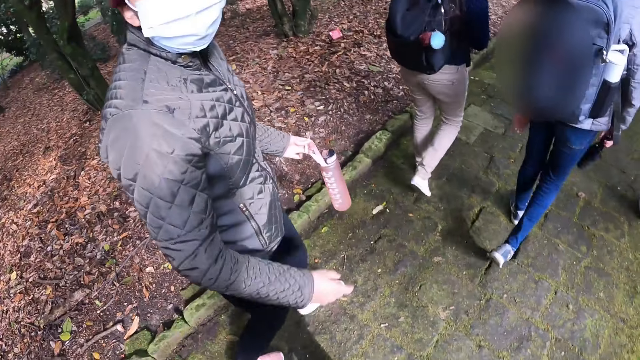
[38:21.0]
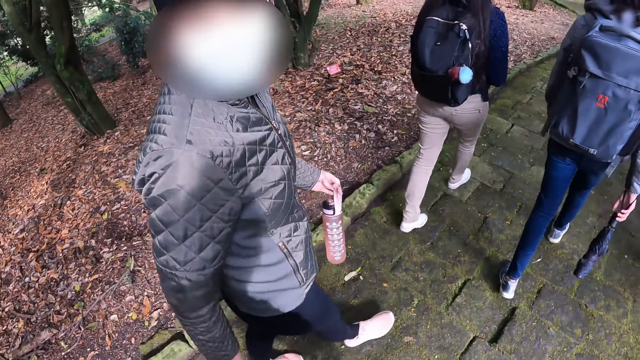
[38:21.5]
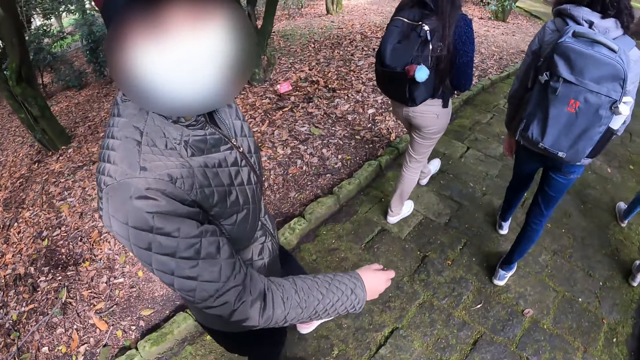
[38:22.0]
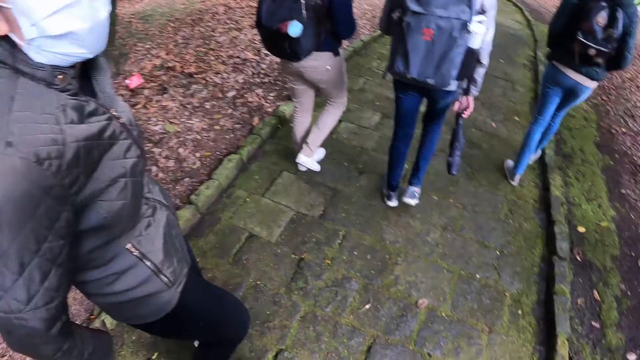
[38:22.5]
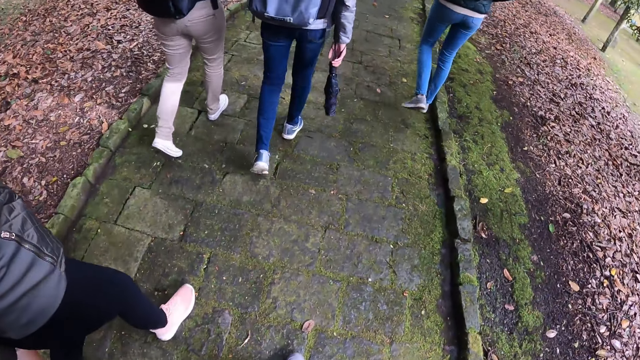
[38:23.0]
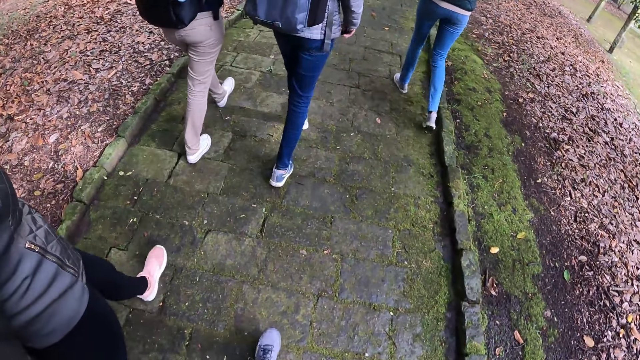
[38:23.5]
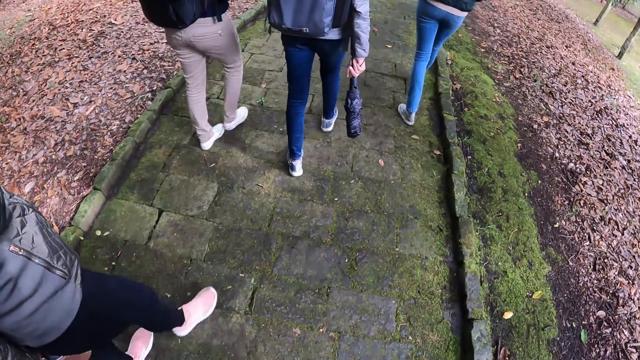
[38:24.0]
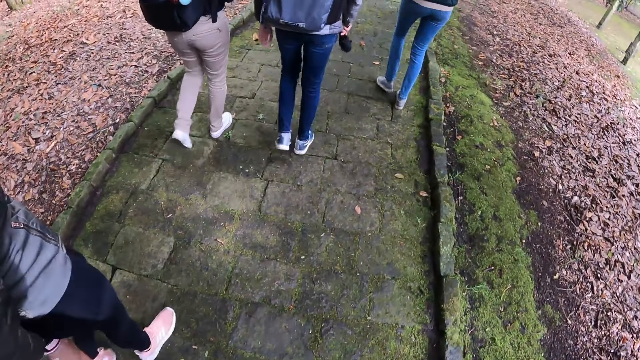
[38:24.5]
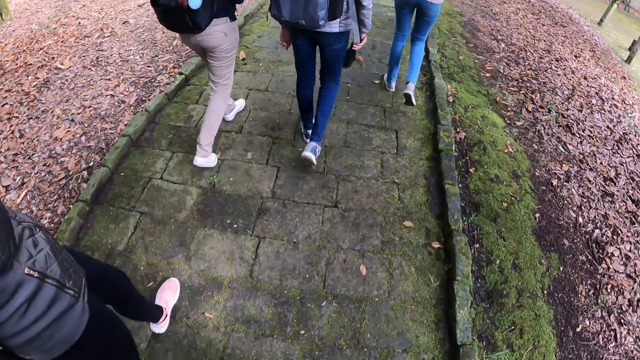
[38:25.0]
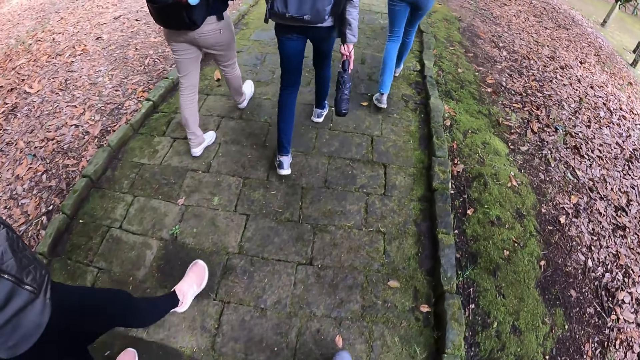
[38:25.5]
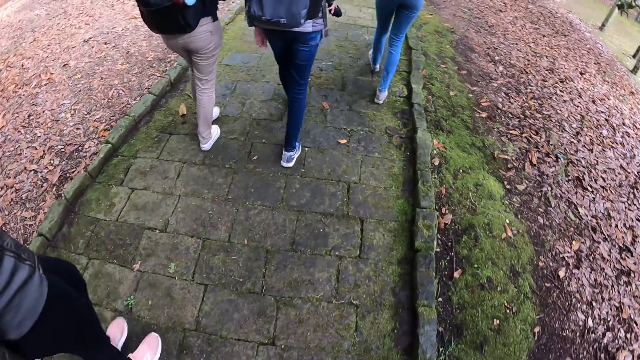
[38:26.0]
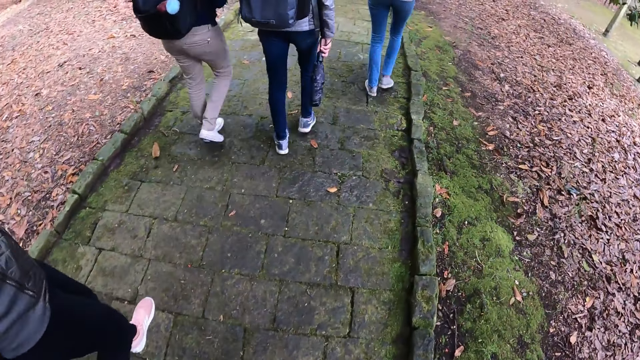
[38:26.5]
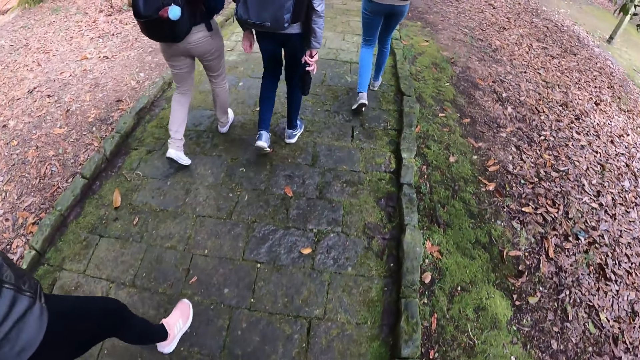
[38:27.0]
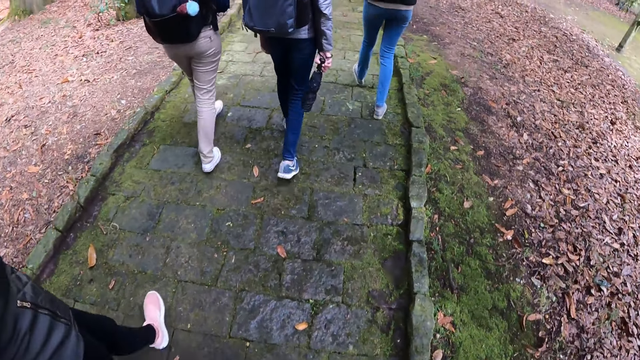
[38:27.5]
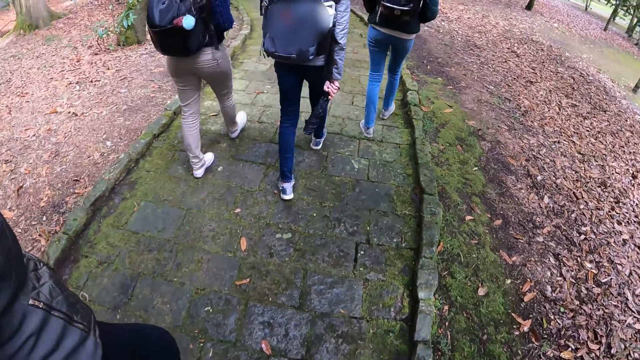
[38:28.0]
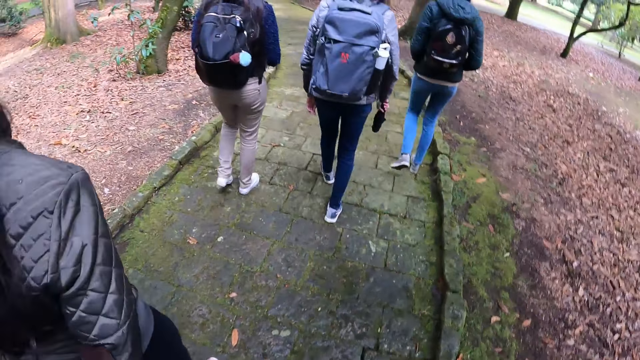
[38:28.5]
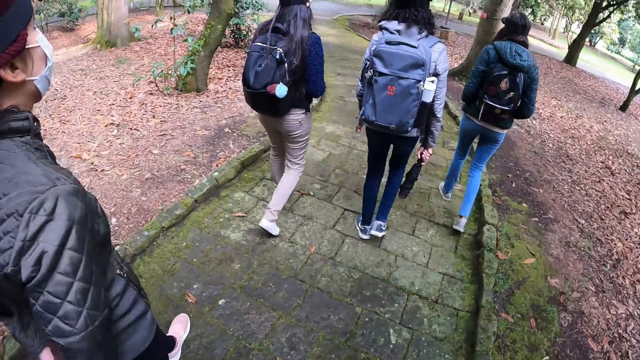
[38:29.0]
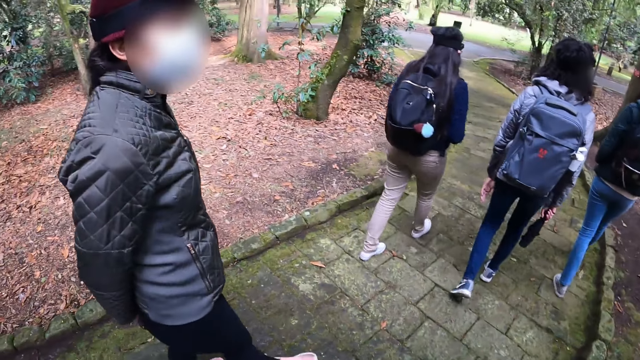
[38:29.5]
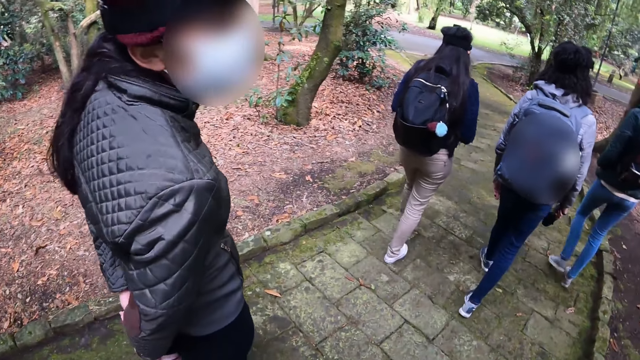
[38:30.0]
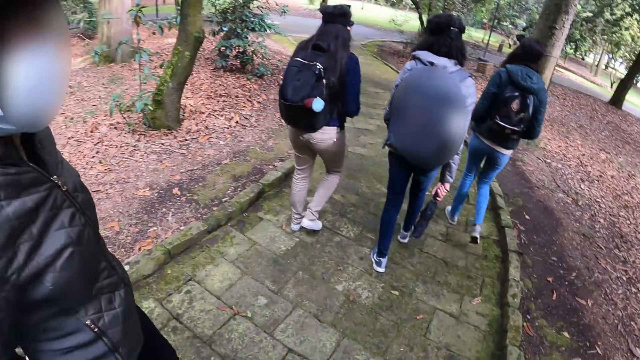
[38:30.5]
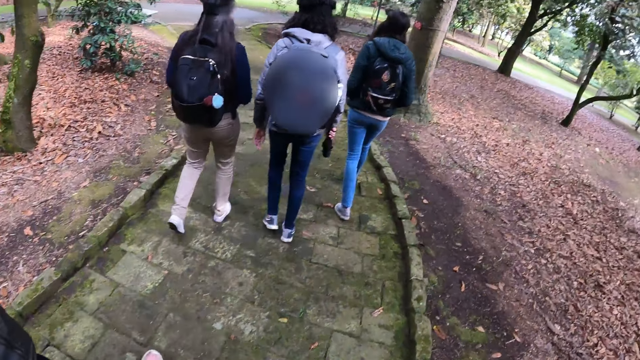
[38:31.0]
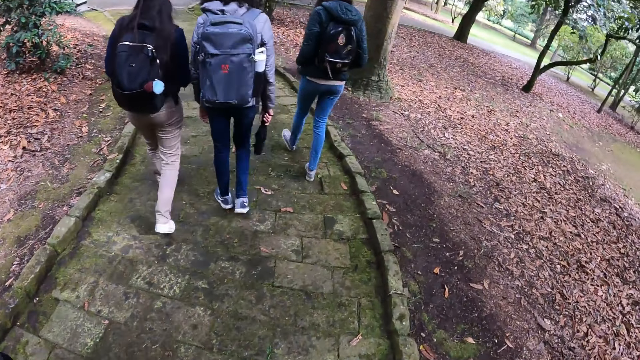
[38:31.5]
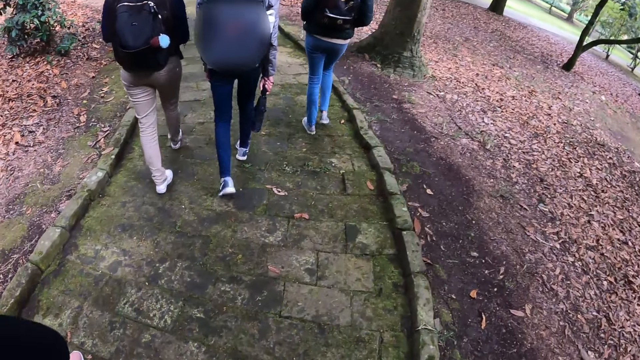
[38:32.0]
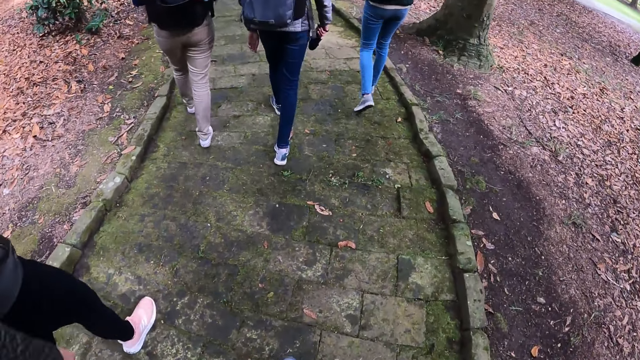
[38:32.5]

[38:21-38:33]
The woman interacts with the camera wearer.

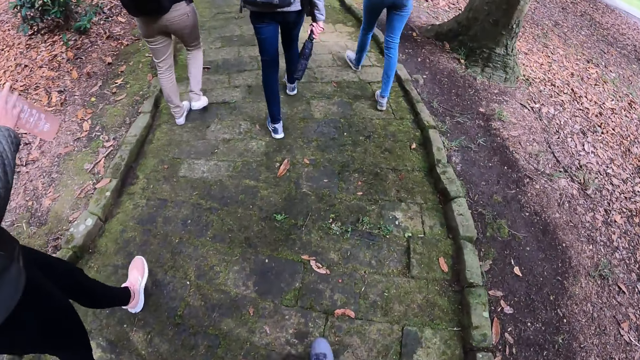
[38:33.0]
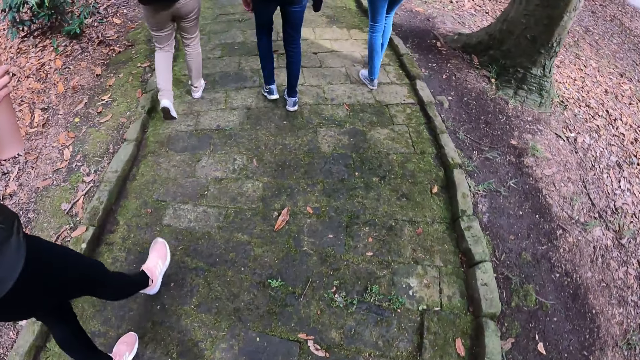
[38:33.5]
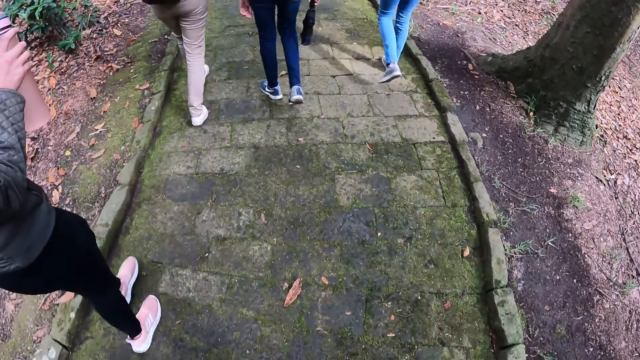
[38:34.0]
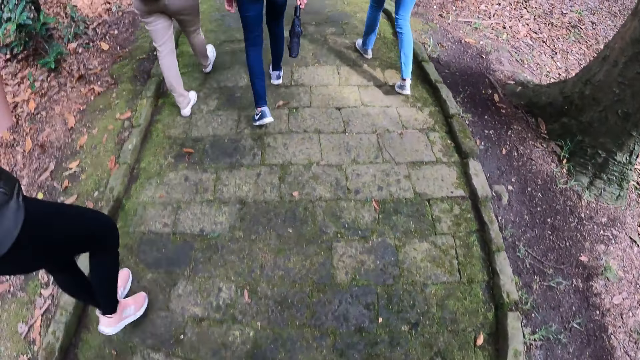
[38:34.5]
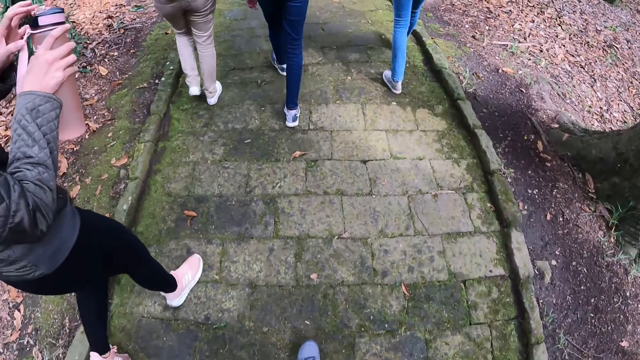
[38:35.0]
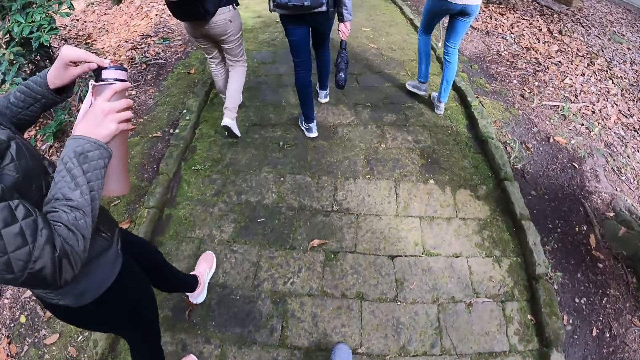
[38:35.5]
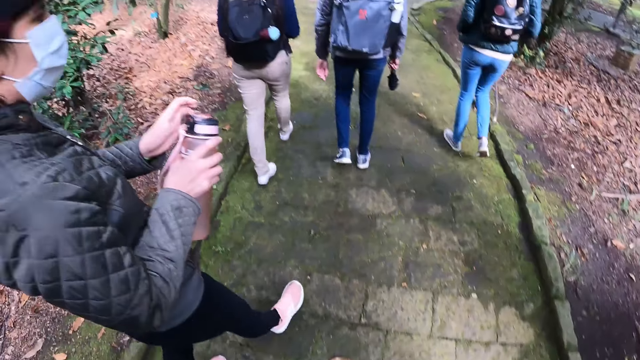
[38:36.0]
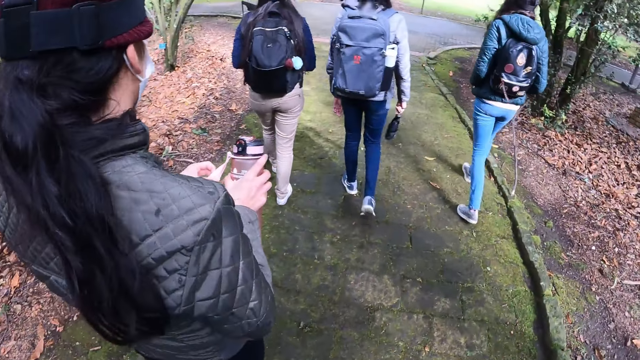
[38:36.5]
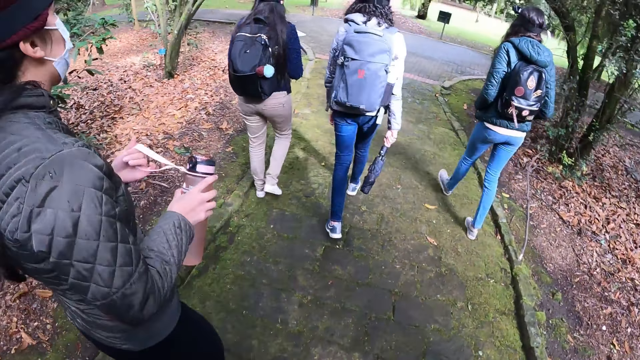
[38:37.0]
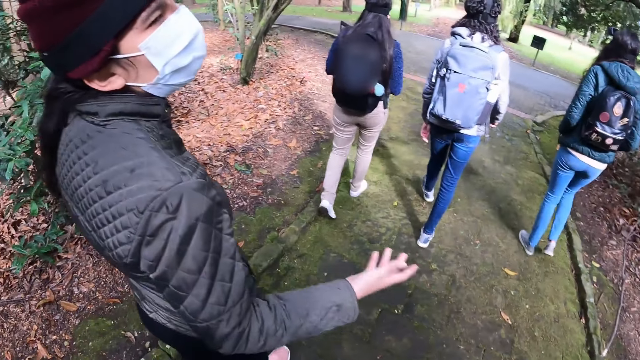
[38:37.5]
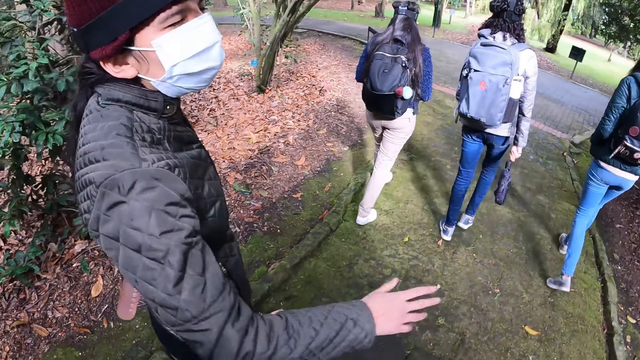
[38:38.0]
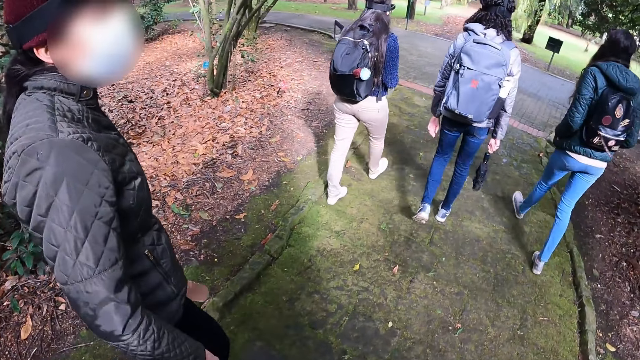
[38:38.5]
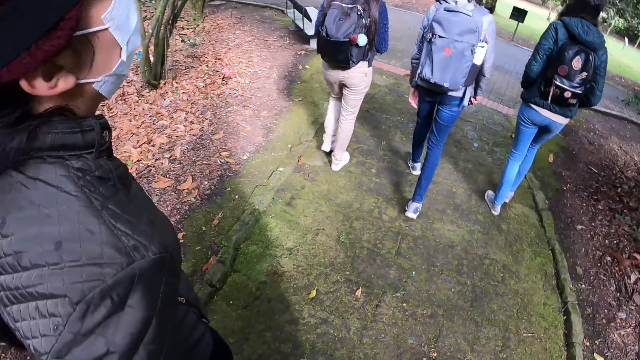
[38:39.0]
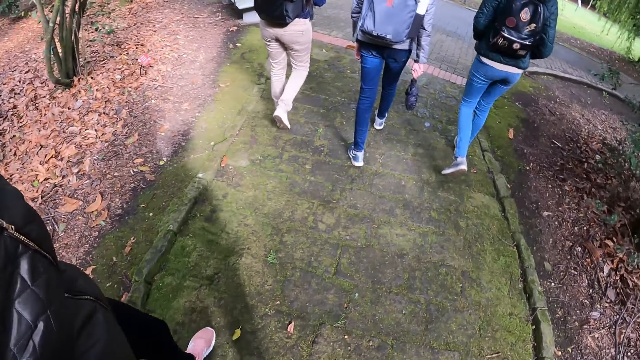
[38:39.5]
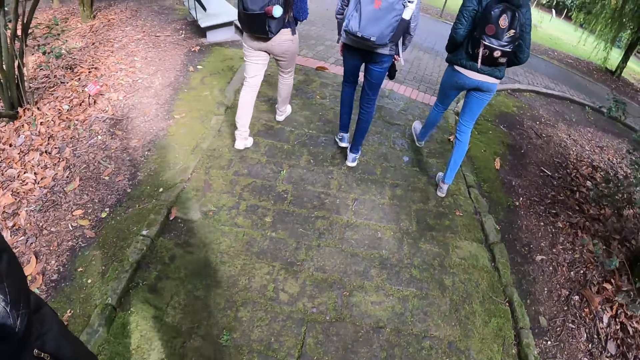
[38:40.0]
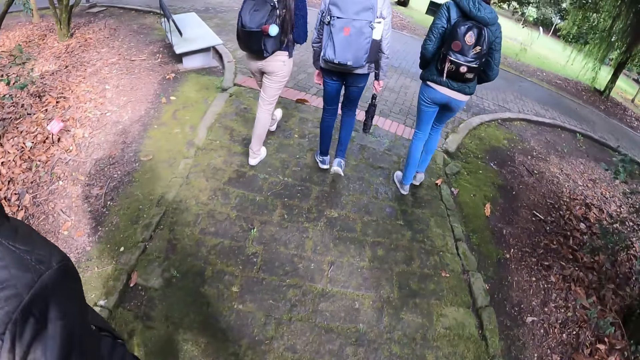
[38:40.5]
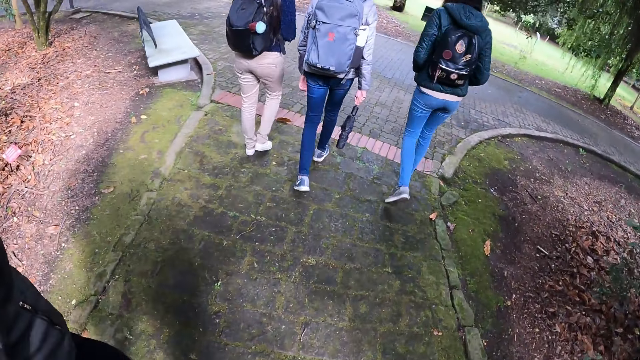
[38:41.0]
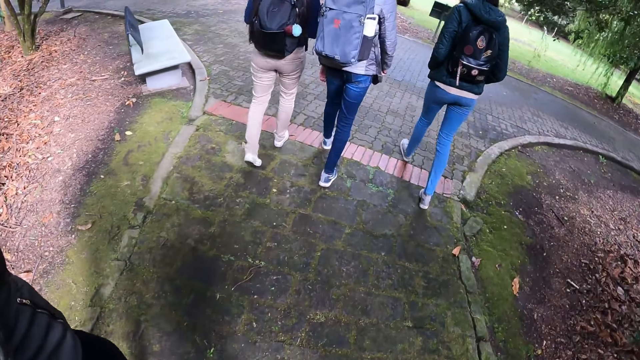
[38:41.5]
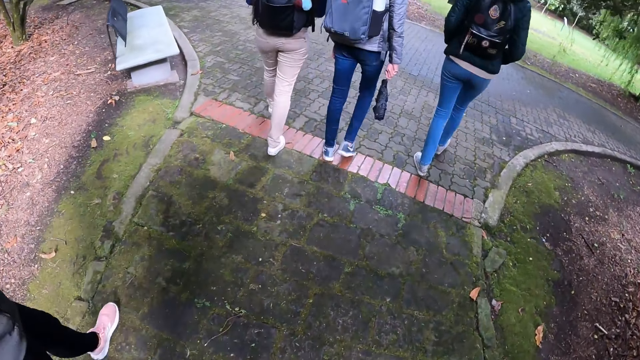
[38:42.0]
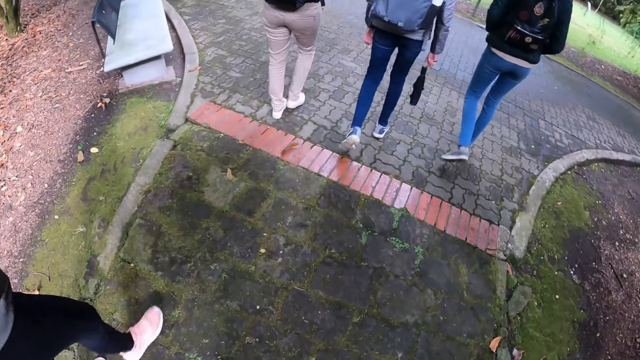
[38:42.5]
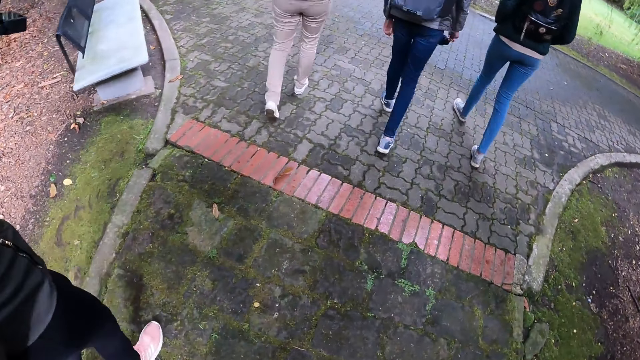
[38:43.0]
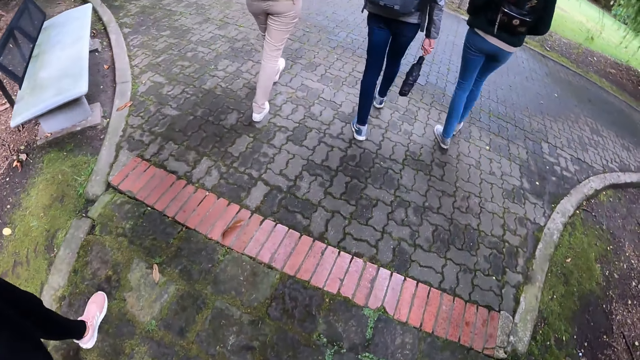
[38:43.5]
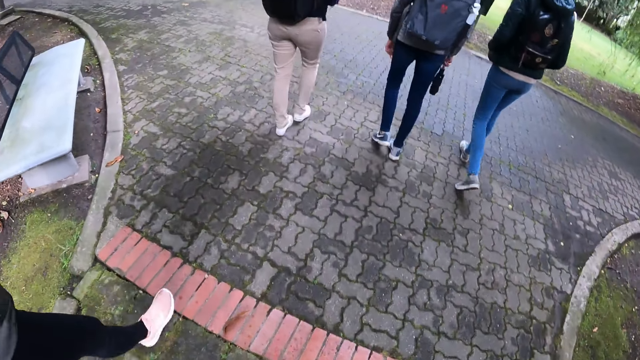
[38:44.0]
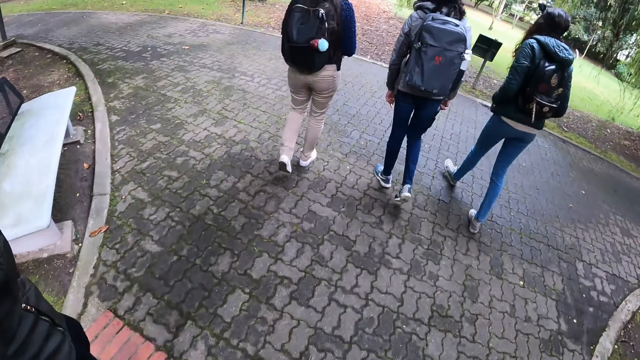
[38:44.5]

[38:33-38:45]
The woman adjusts the bottle with both hands. The woman holds the bottle with her left hand.
